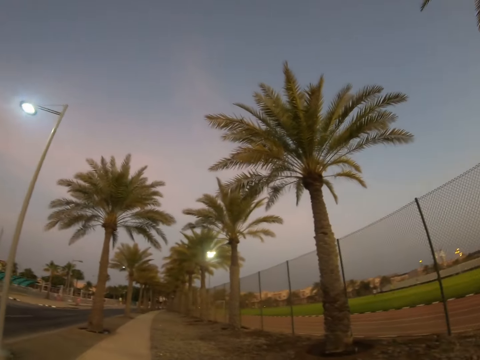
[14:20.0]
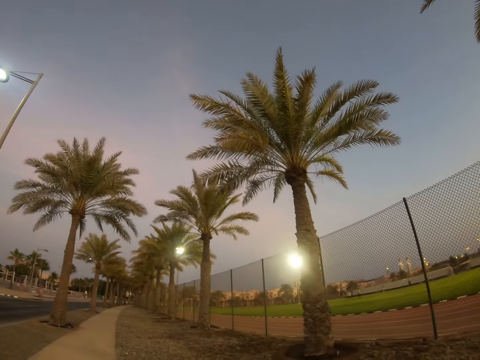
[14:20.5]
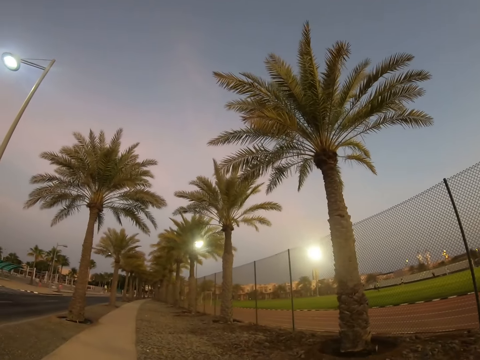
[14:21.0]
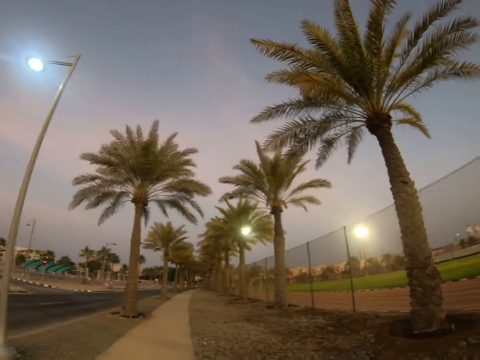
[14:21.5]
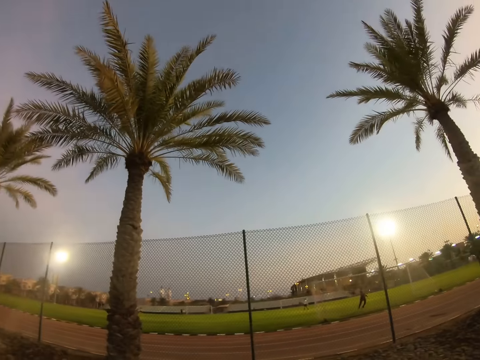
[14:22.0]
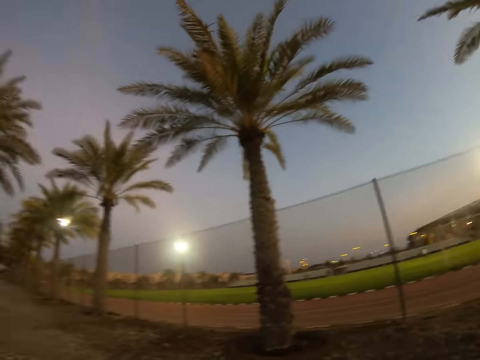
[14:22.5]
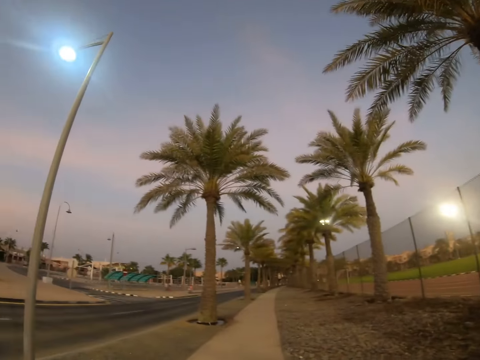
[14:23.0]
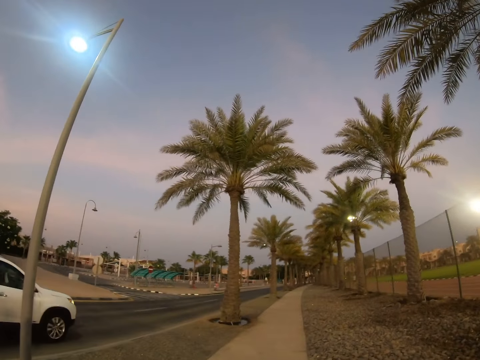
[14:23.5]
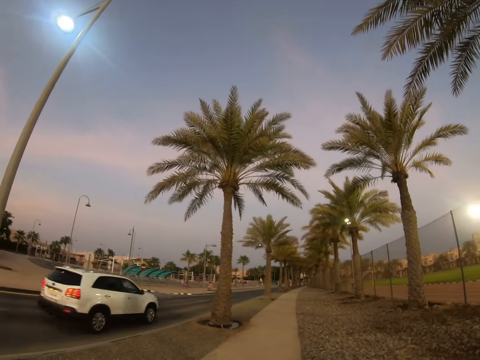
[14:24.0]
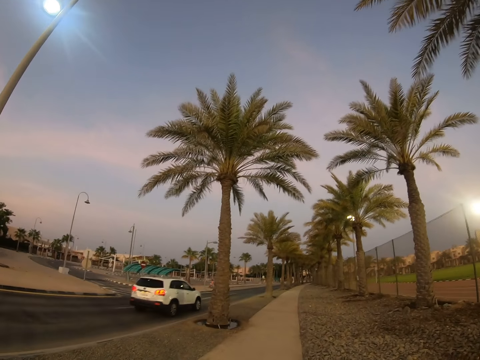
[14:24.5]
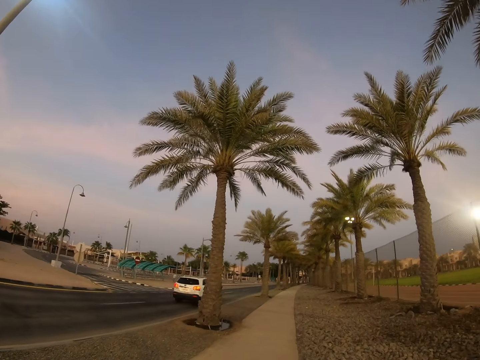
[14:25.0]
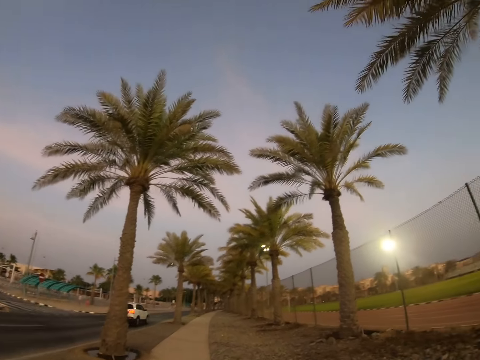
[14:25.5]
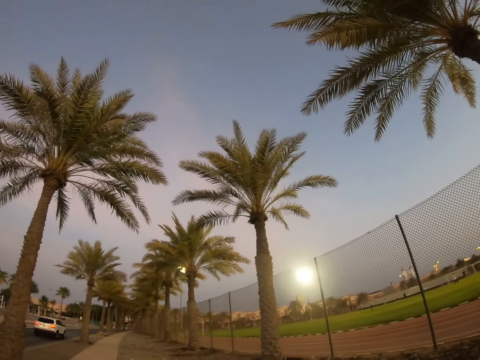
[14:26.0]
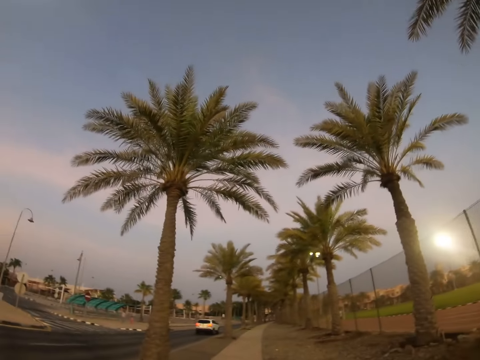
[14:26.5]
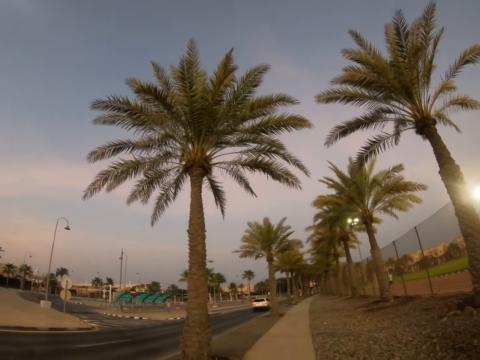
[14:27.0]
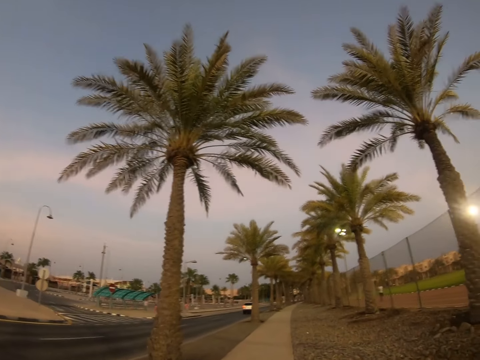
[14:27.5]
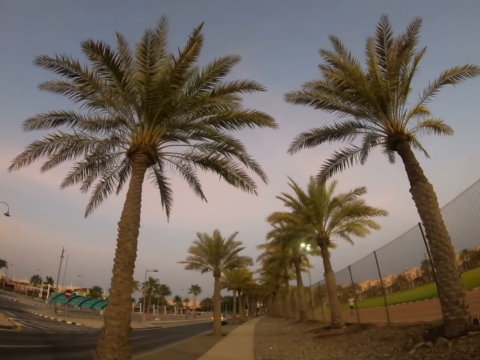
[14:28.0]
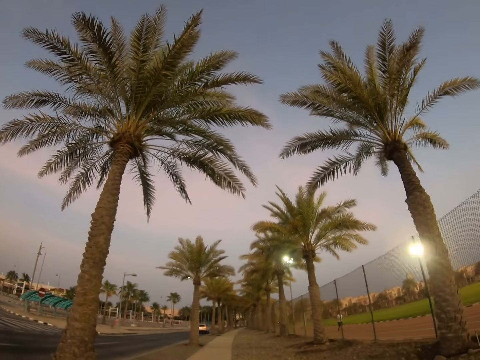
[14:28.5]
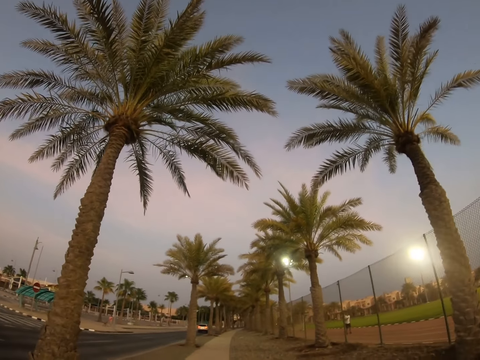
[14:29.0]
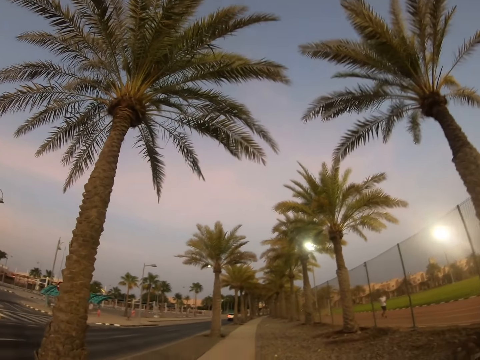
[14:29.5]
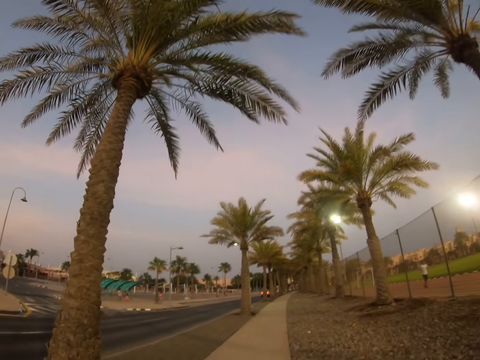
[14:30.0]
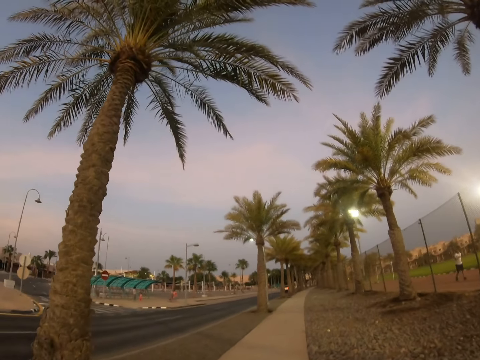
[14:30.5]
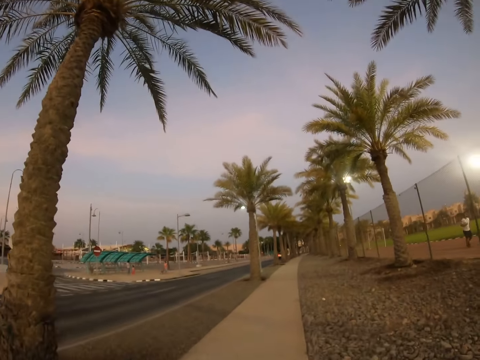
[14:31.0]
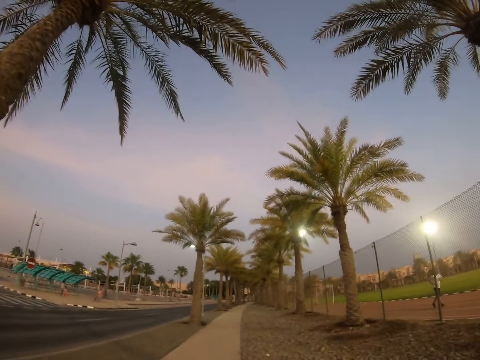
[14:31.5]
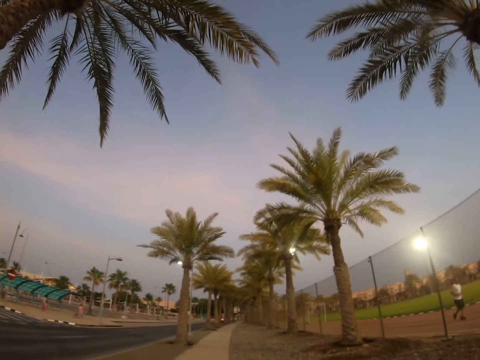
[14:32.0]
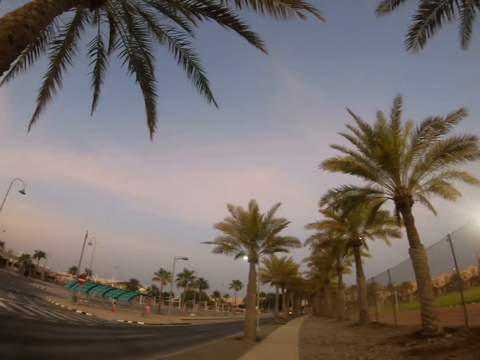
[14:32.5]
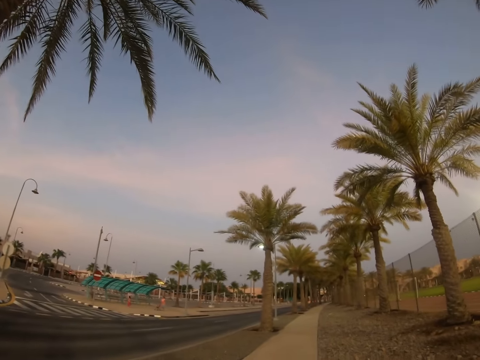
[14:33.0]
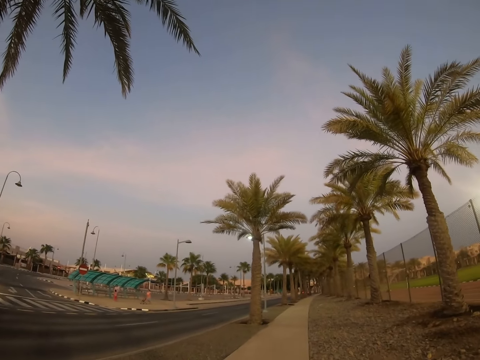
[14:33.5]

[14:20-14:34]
The camera wearer looks around the field. A man plays football on the field. The camera wearer looks around the field. A person runs along the road. A lady crosses the road.

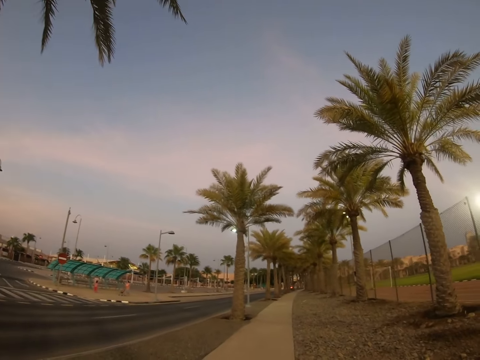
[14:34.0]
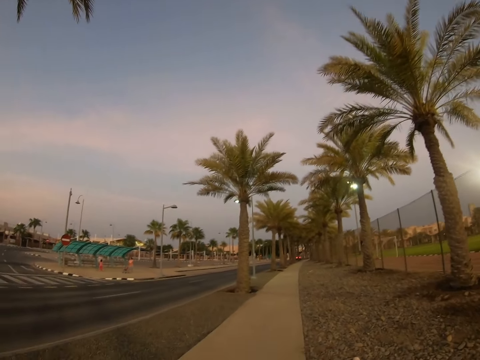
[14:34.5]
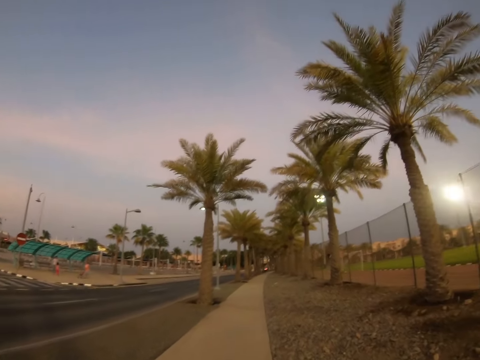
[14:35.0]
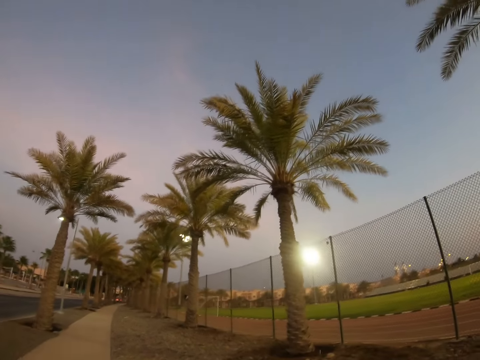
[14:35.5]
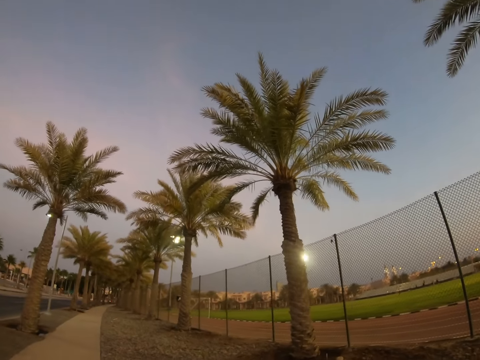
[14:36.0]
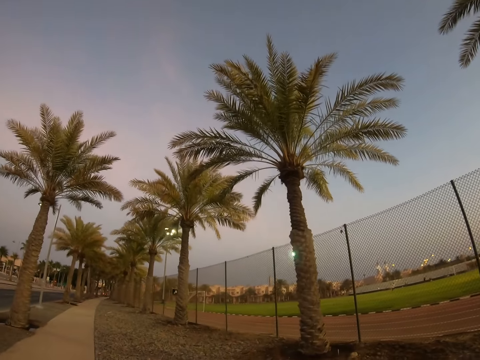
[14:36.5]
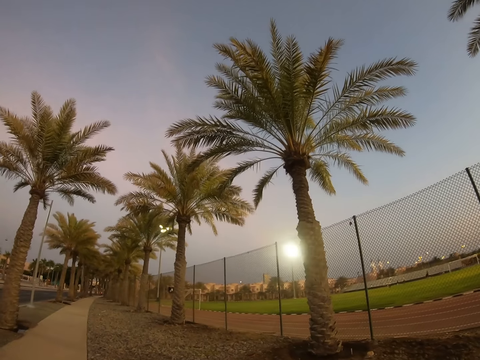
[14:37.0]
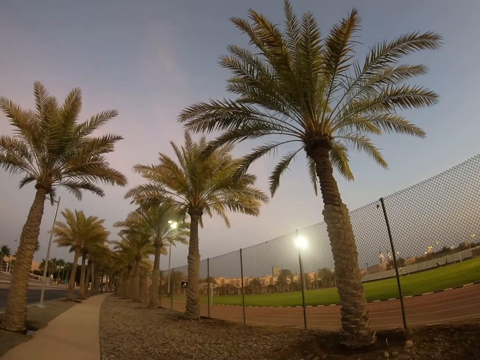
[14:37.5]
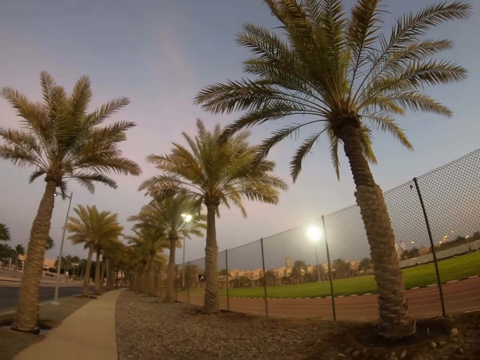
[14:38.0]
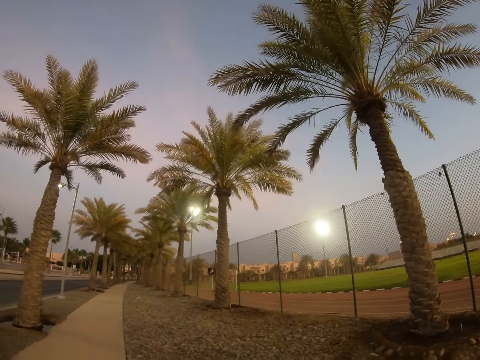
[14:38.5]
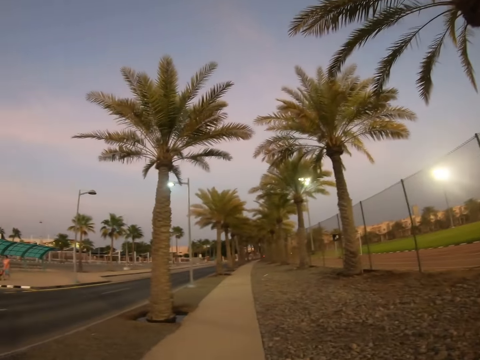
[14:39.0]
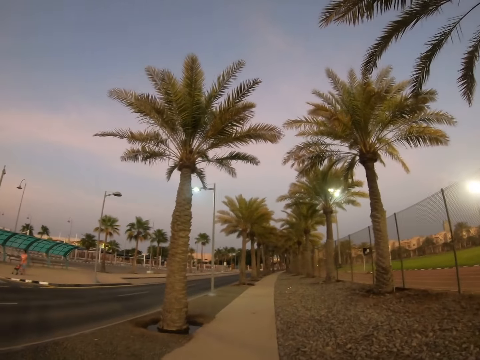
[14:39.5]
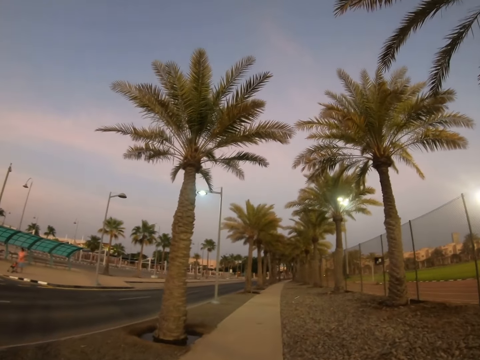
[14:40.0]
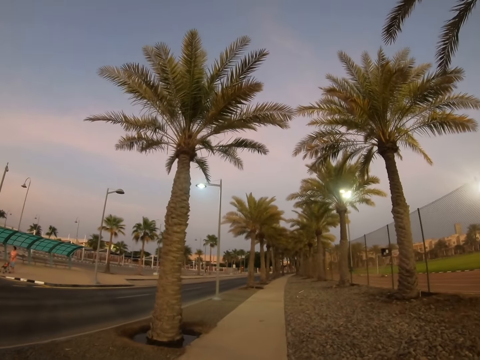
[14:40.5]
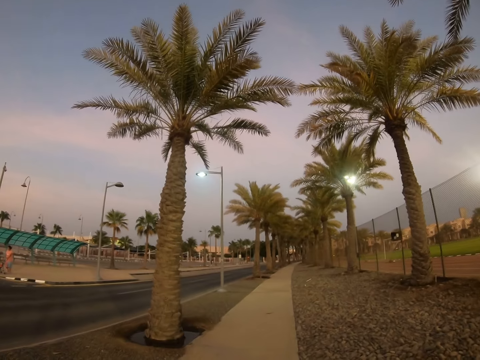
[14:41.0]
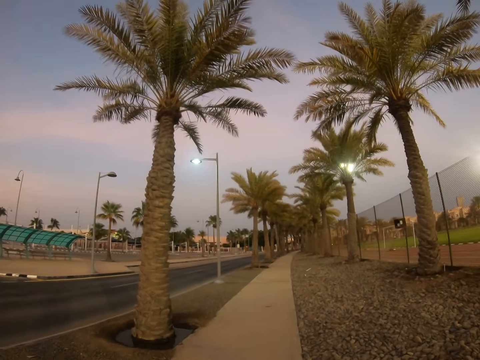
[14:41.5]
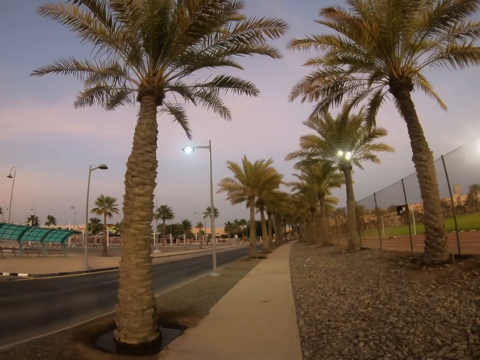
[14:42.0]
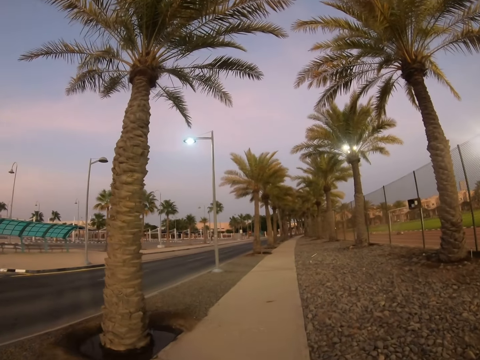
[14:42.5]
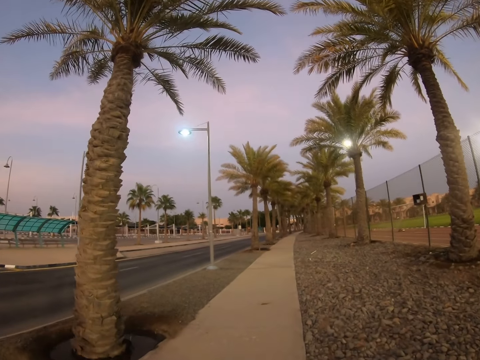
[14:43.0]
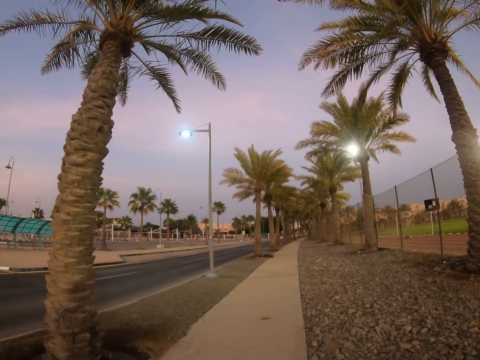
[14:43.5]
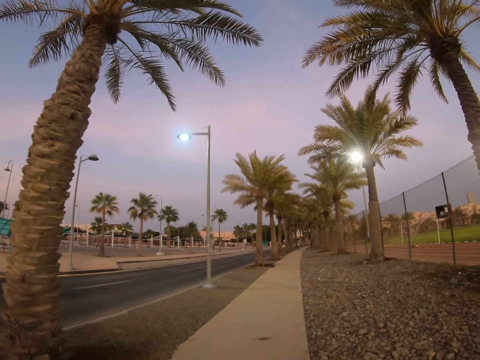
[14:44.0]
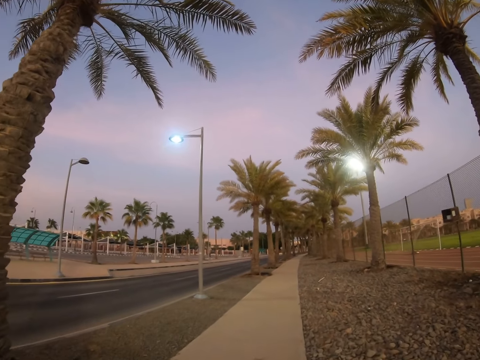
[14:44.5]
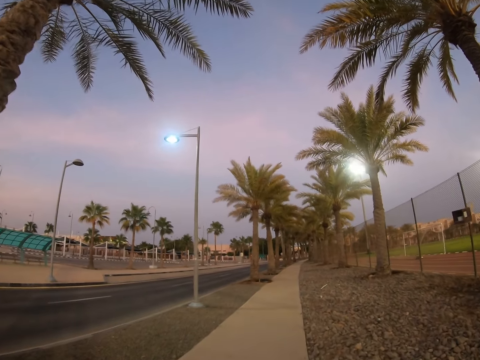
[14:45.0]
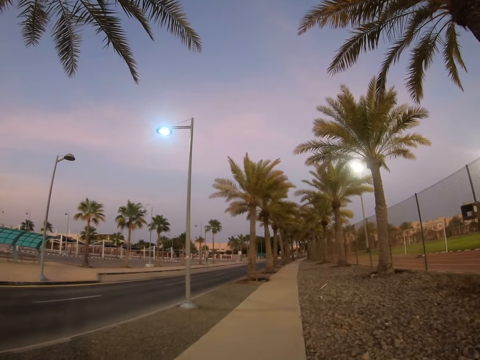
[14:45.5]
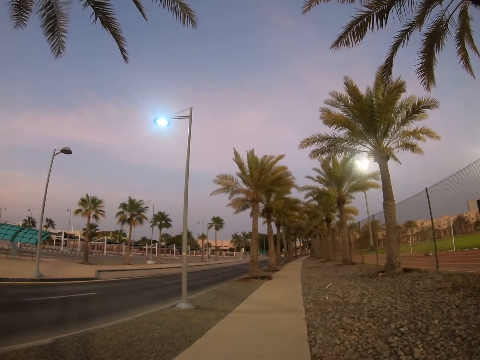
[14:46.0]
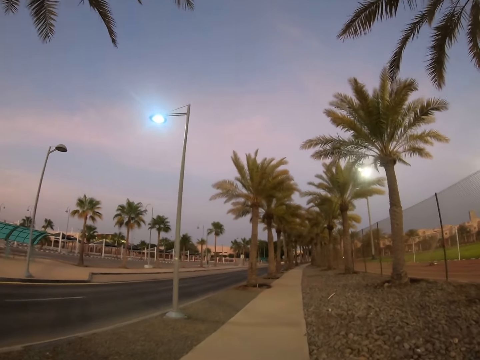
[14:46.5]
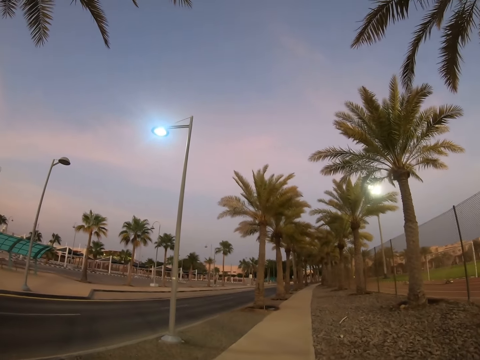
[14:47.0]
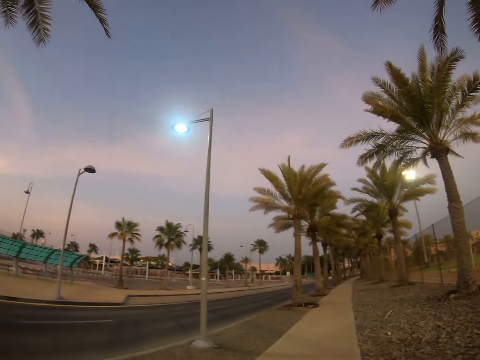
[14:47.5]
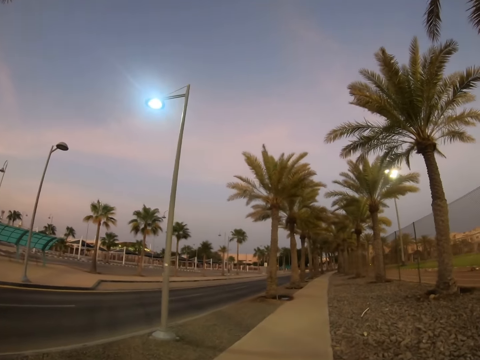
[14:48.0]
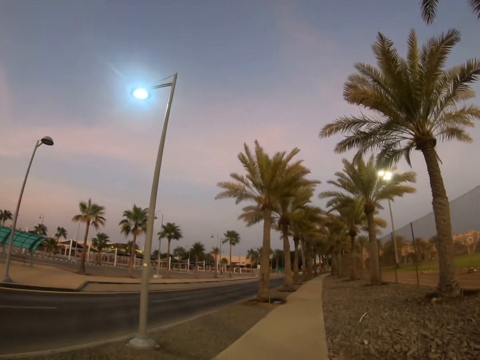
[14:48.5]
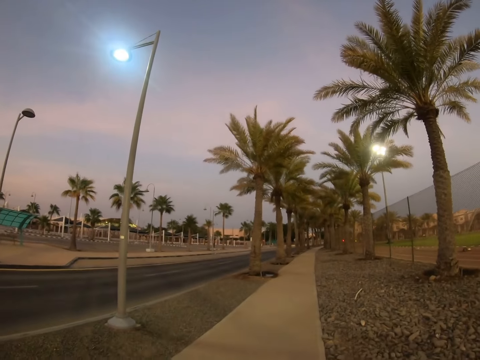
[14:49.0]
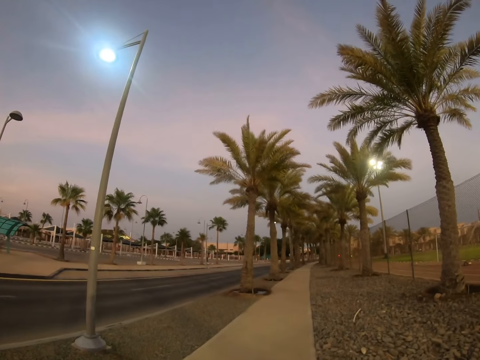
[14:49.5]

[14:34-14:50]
A lady drives a baby carrier. The camera wearer walks around a sidewalk.
